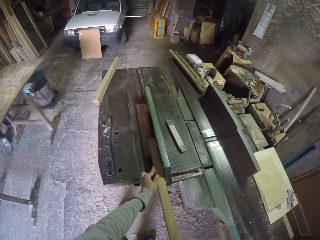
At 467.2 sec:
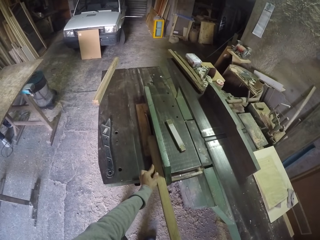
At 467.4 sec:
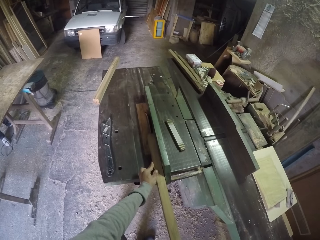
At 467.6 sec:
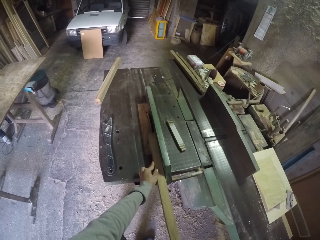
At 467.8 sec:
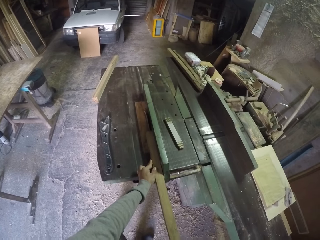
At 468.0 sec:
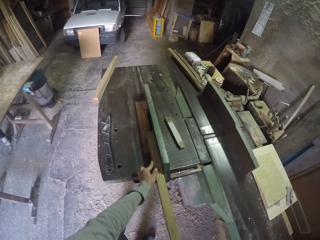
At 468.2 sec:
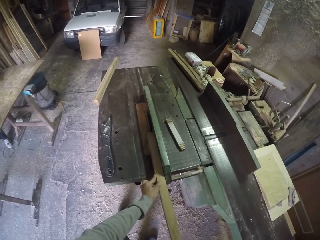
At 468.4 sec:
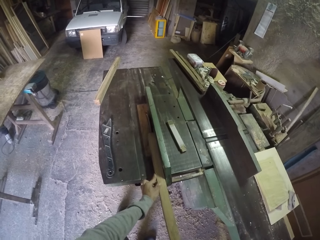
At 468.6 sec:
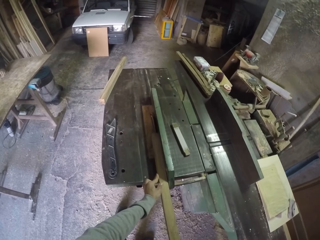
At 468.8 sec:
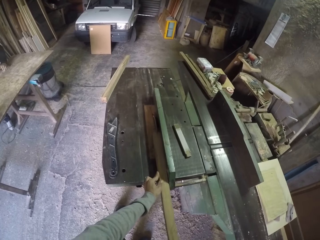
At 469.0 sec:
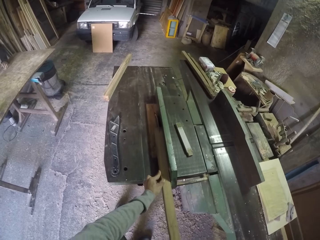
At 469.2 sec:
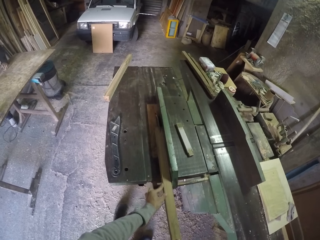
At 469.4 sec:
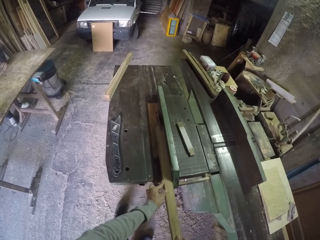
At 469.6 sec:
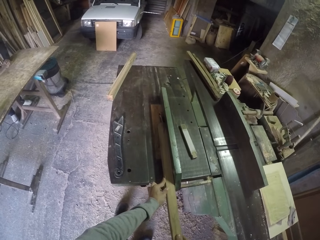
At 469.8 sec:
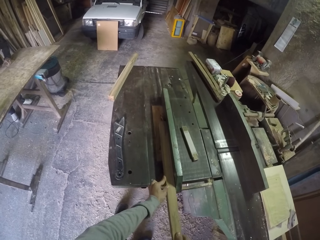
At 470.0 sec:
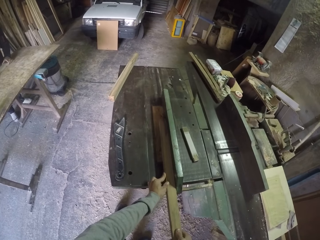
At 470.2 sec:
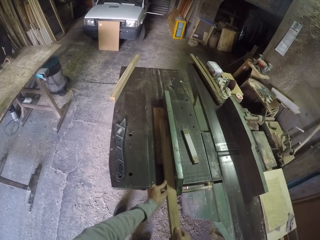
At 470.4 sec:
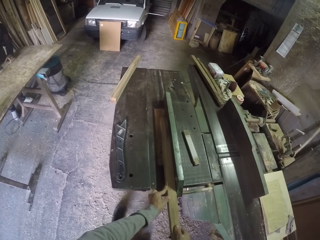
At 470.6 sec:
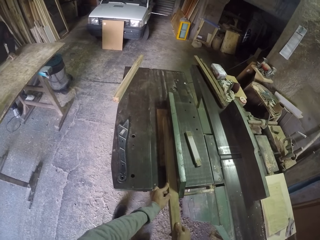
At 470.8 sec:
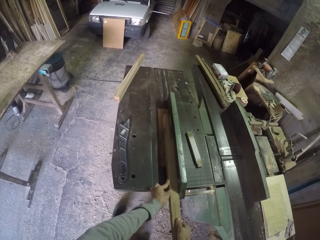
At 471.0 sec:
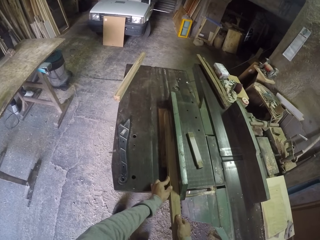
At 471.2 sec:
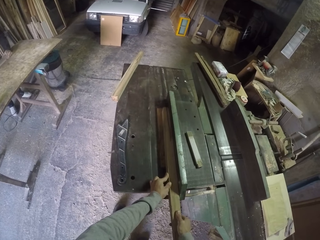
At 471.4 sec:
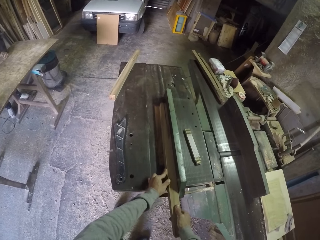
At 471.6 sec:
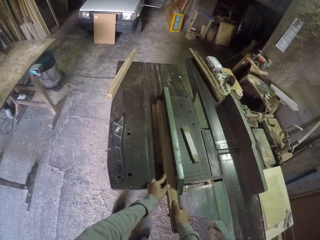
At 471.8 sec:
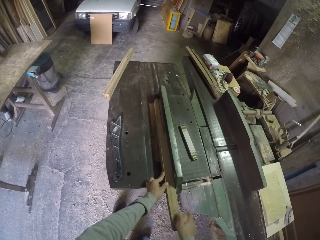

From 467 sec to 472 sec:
The camera wearer places the wood on the table saw. He saws the wood in his hands on the work bench with the table saw.

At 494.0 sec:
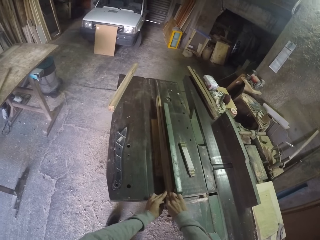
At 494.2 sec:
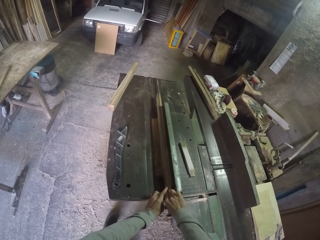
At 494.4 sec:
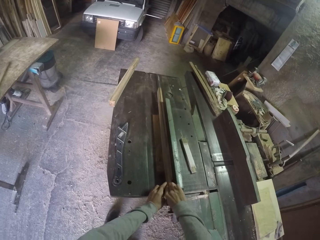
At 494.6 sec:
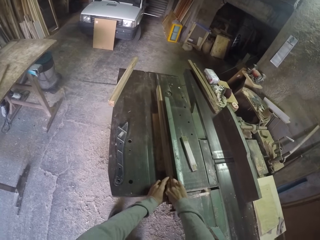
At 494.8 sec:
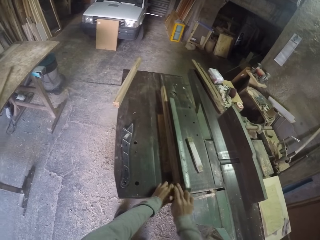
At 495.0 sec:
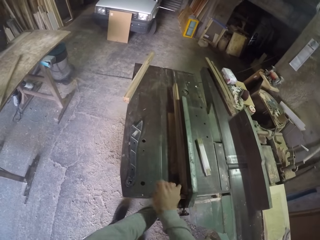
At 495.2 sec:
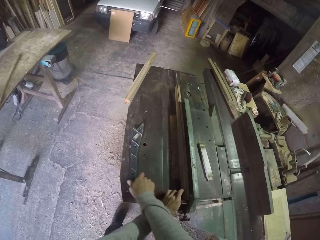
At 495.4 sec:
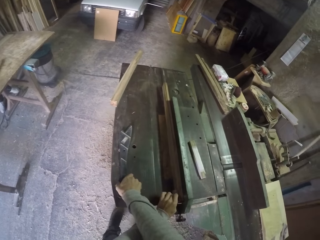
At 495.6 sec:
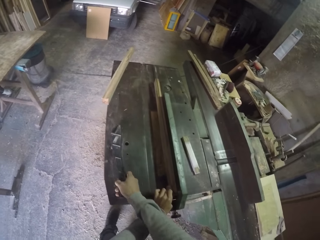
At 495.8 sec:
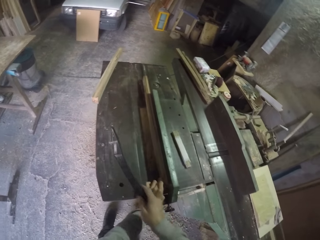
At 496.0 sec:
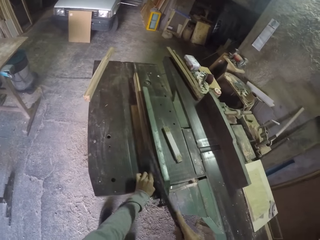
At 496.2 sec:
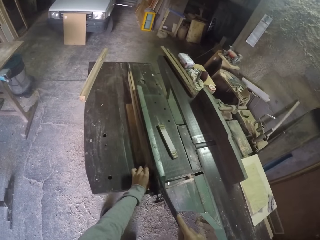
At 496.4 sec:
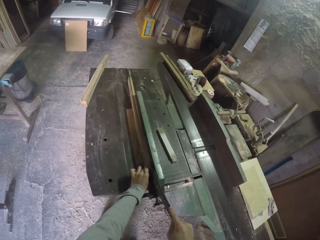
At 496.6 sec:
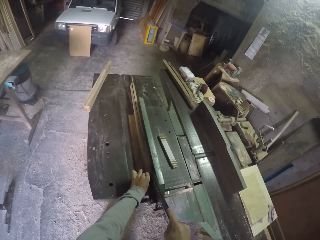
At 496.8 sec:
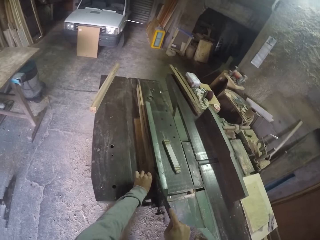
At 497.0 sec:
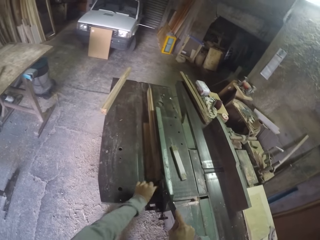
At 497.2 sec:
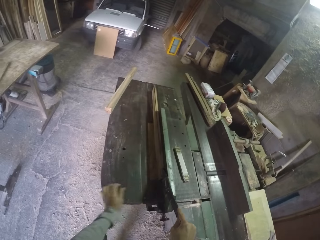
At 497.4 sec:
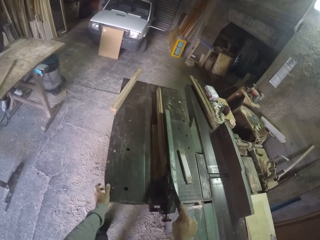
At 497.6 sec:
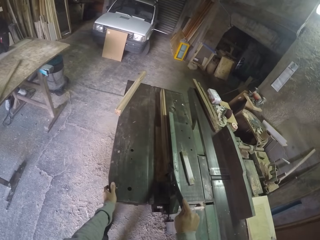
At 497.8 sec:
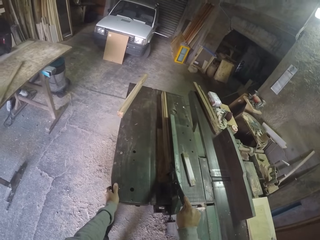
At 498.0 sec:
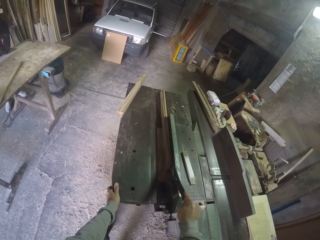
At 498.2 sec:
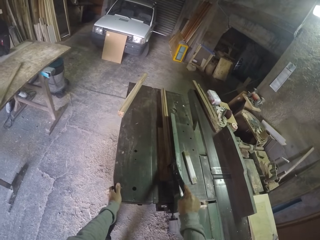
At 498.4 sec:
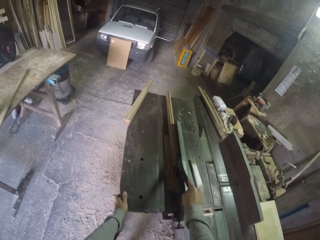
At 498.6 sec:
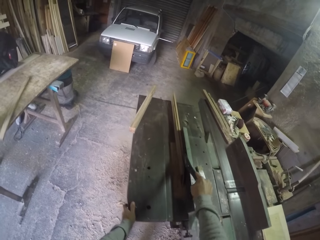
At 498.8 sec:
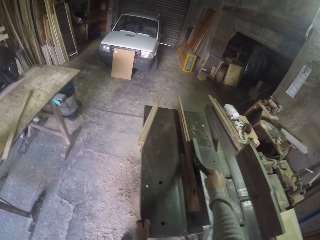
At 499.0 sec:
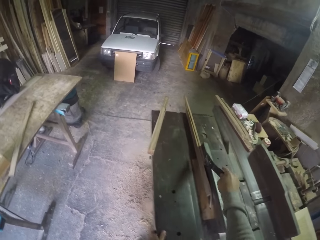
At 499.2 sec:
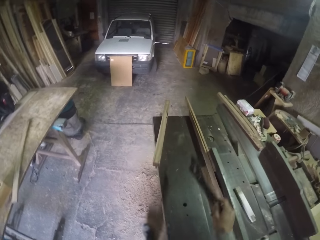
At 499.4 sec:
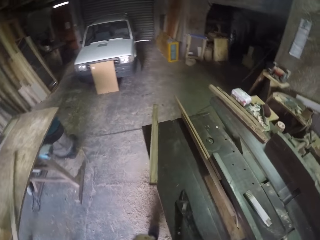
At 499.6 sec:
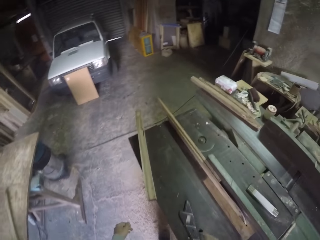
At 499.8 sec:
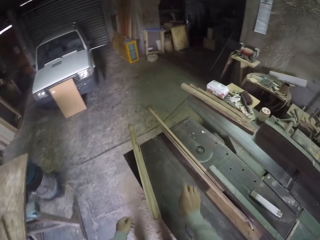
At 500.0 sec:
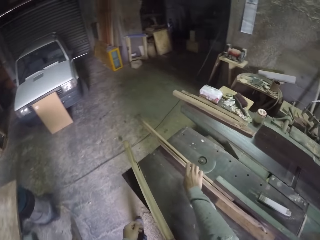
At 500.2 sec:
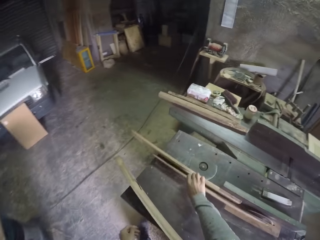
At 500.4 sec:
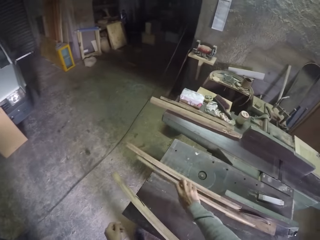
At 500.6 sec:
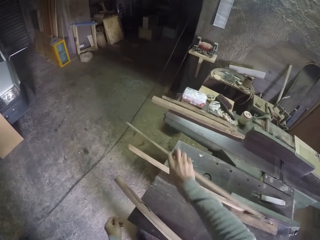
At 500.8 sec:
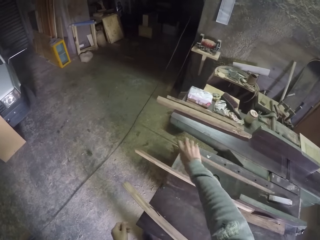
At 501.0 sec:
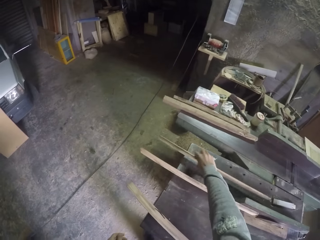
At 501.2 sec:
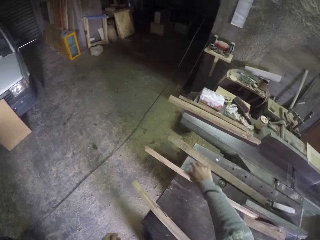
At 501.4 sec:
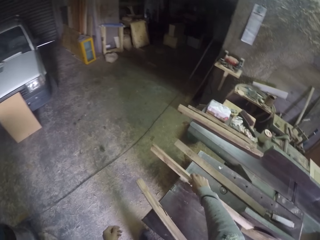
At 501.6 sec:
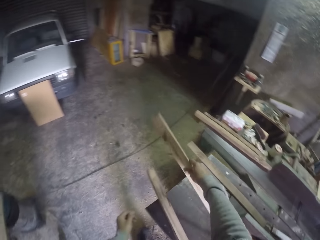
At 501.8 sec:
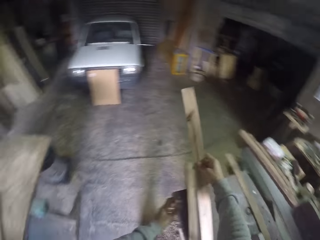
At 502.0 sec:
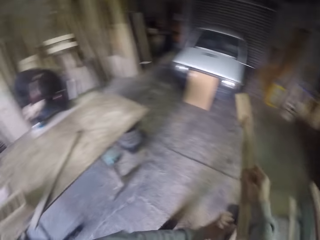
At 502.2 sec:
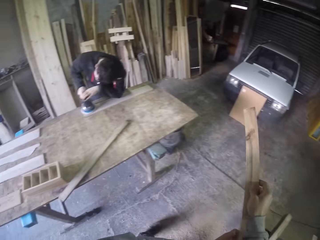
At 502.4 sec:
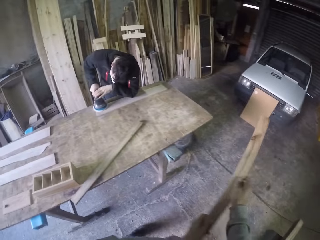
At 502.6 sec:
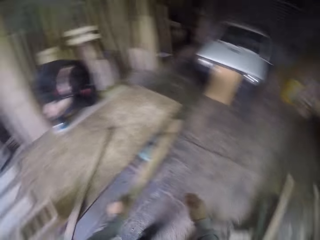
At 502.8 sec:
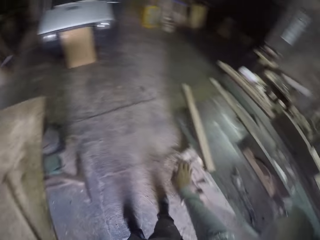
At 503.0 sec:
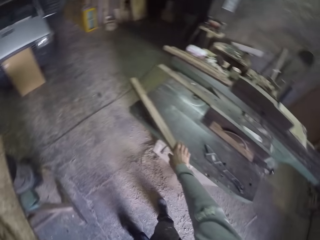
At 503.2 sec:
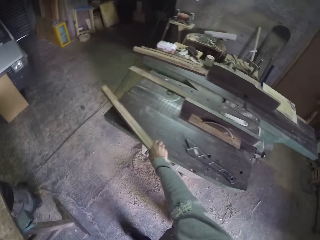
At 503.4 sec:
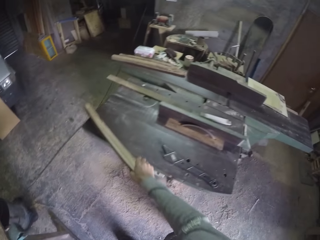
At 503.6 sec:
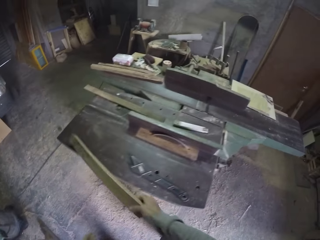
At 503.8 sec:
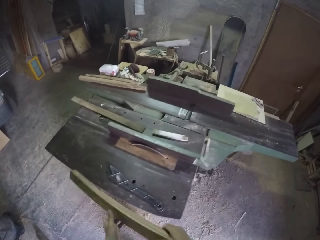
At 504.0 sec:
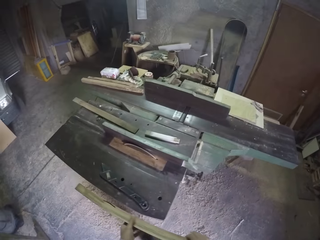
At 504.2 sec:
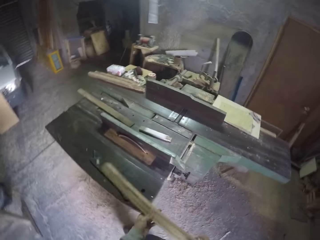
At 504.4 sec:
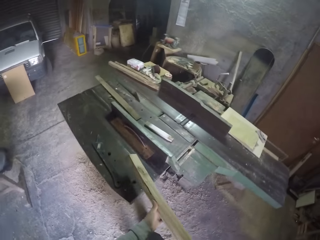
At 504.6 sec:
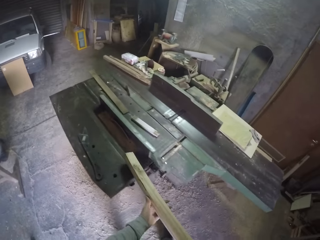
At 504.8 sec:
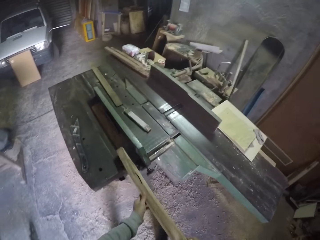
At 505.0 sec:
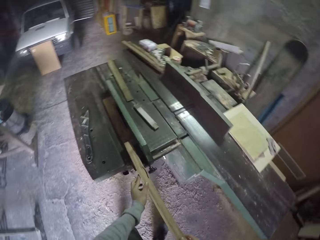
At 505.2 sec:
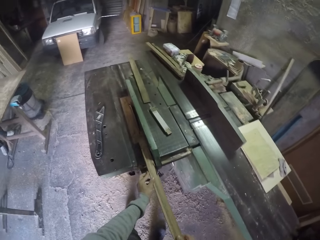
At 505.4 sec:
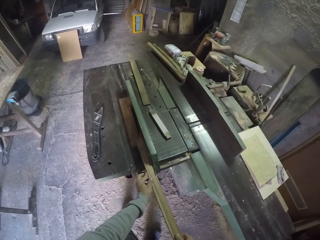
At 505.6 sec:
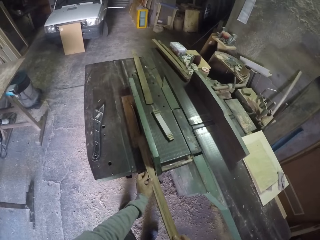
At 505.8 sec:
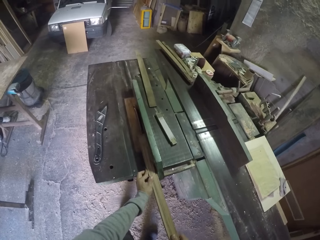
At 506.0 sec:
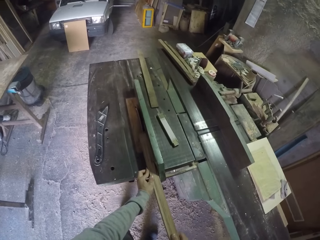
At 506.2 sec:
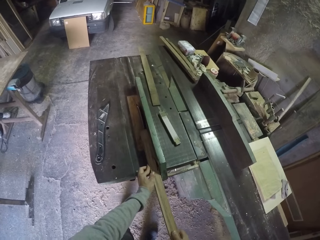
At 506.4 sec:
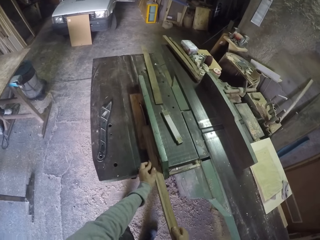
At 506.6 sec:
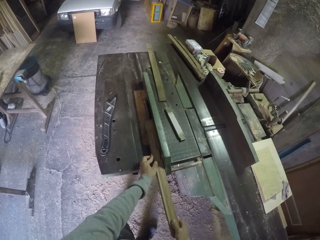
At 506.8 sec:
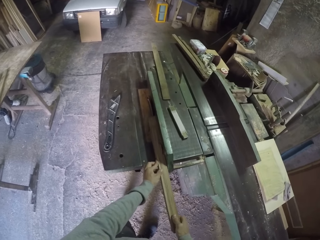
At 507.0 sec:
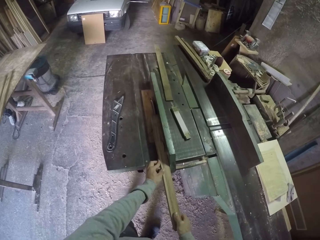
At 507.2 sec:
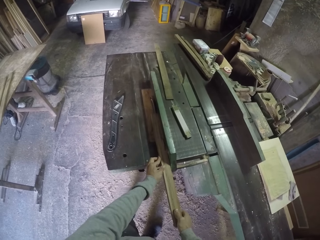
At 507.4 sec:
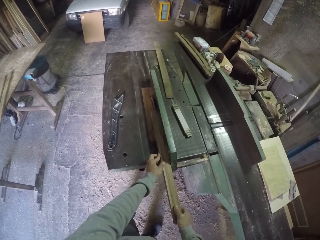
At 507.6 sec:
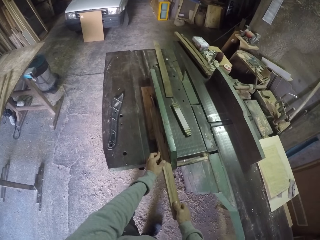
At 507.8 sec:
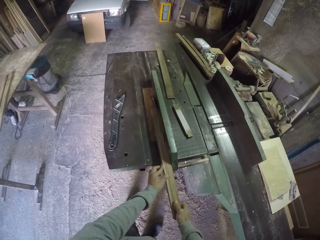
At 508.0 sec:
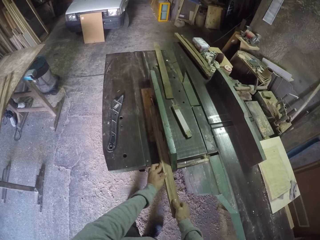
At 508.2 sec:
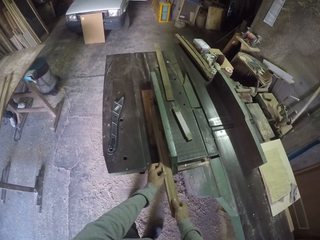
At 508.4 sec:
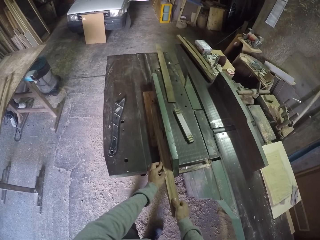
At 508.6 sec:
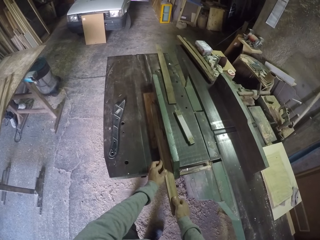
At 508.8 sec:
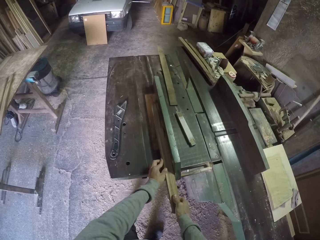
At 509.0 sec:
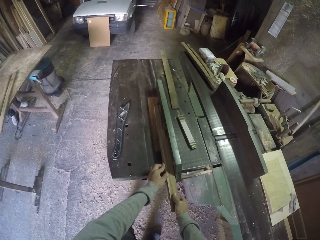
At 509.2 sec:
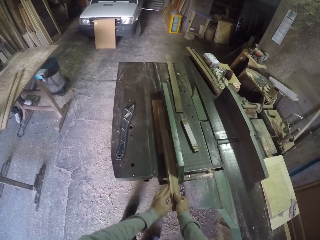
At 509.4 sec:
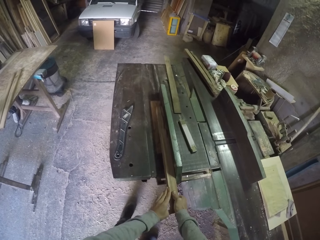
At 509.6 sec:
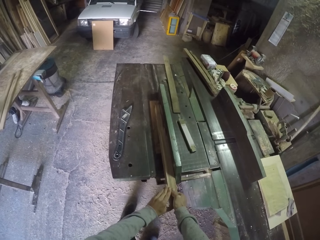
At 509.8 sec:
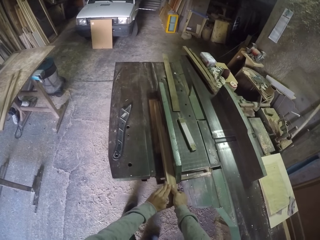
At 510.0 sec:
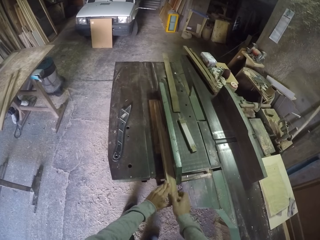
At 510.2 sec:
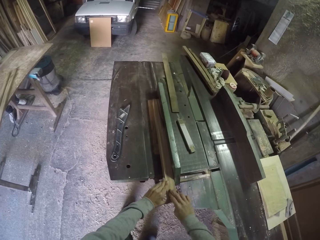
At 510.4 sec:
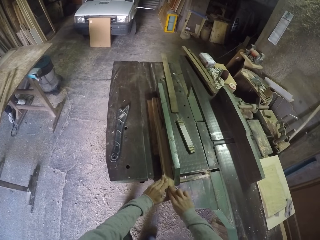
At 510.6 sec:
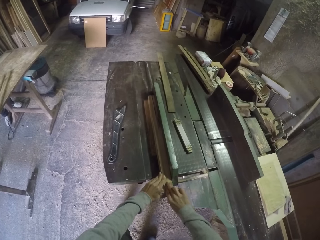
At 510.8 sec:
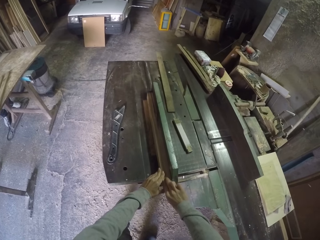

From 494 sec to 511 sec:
The camera wearer picks the metal from the work bench with his right hand. He pushes the wood with the metal in his right hand, and puts his left hand on the work bench. He drops the metal in his right hand on the work bench. He picks a wood from the work bench with his right hand and drops the wood in his right hand on the work bench. He picks the wood from the work bench with his right hand and holds the wood with both hands. He drops the wood in his left hand on the table. He picks the wood from the work bench with his right hand and holds the wood with both hands. He places the wood on the table saw. He saws the wood in his hands on the work bench with the table saw.
